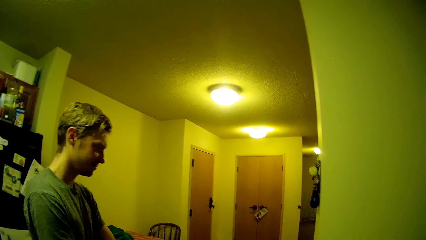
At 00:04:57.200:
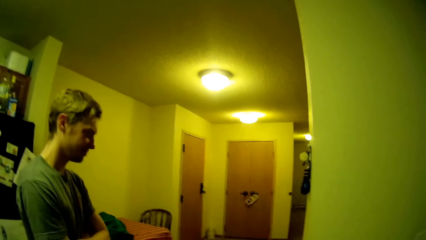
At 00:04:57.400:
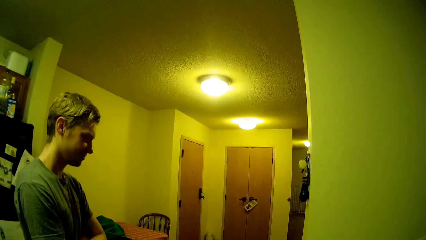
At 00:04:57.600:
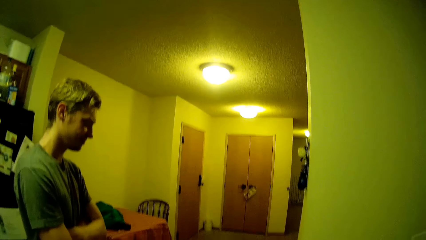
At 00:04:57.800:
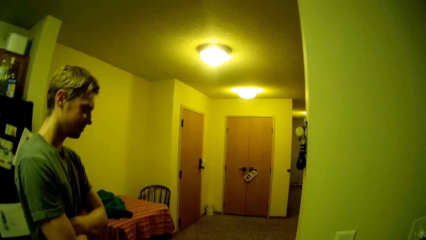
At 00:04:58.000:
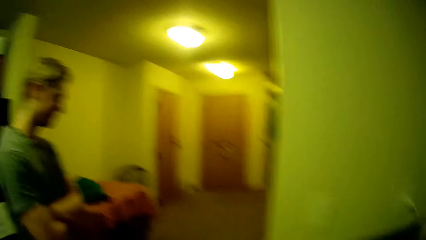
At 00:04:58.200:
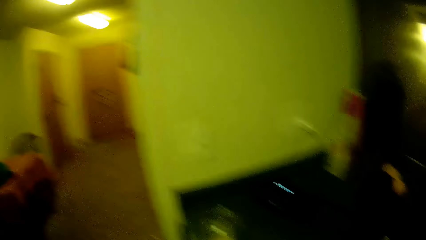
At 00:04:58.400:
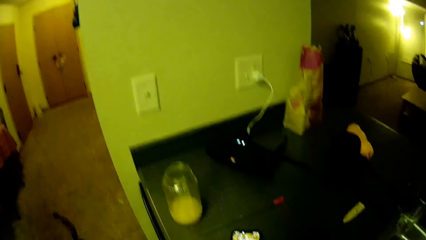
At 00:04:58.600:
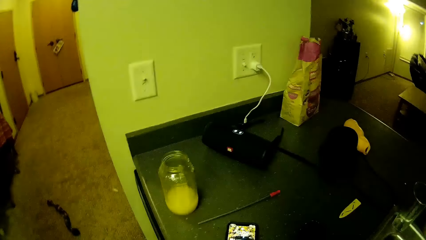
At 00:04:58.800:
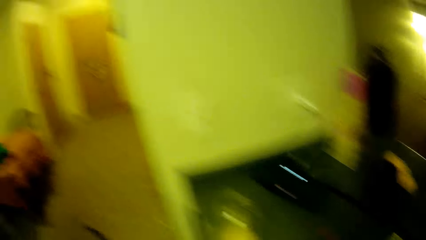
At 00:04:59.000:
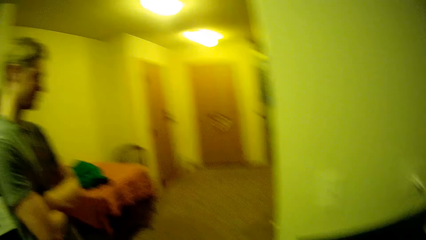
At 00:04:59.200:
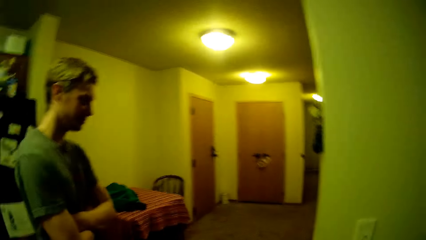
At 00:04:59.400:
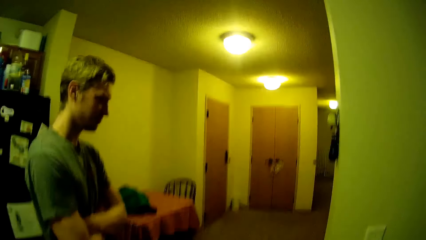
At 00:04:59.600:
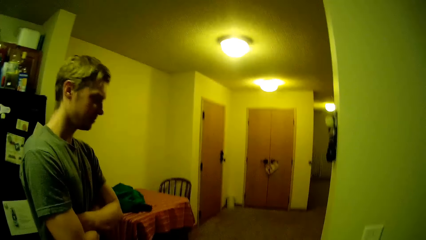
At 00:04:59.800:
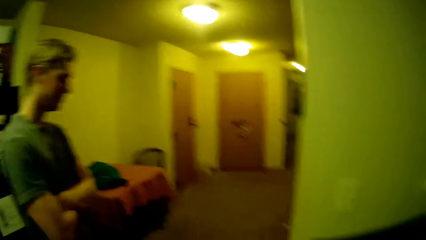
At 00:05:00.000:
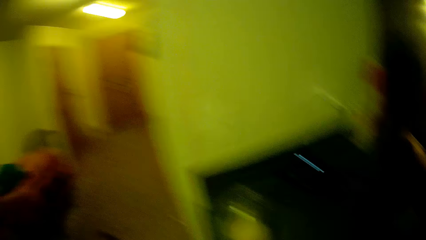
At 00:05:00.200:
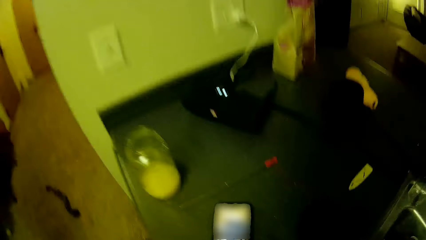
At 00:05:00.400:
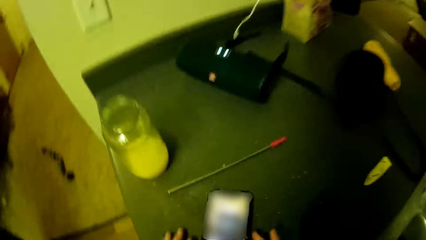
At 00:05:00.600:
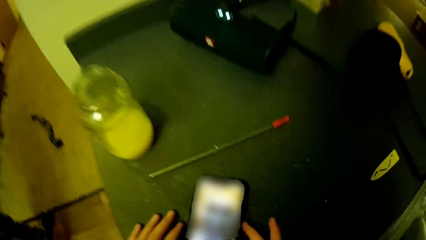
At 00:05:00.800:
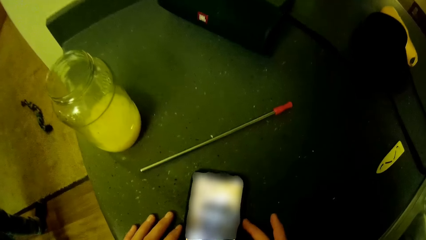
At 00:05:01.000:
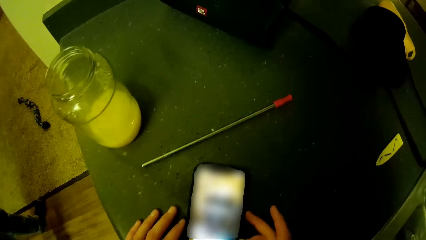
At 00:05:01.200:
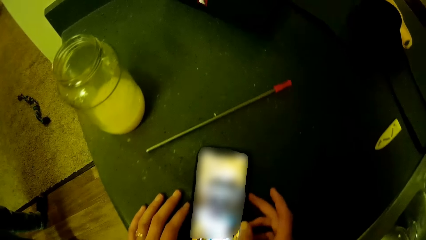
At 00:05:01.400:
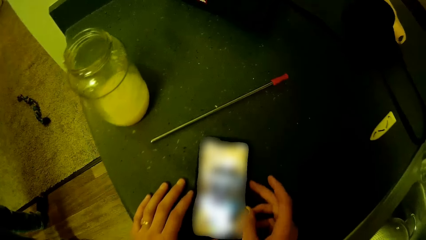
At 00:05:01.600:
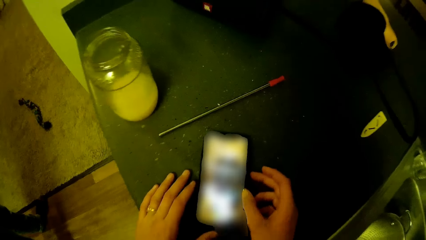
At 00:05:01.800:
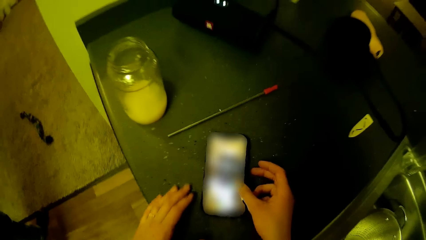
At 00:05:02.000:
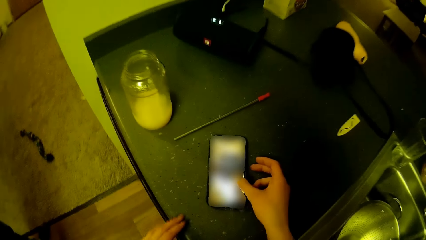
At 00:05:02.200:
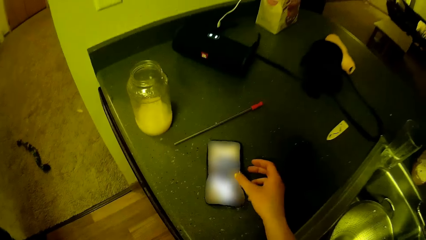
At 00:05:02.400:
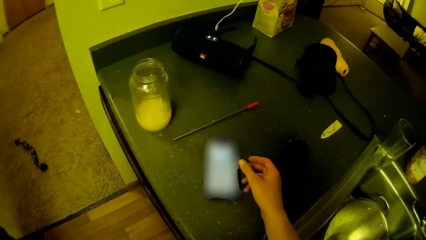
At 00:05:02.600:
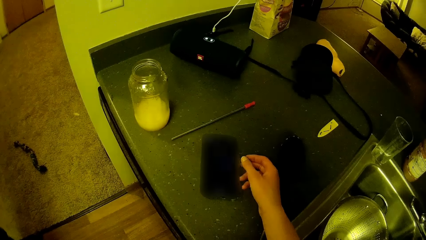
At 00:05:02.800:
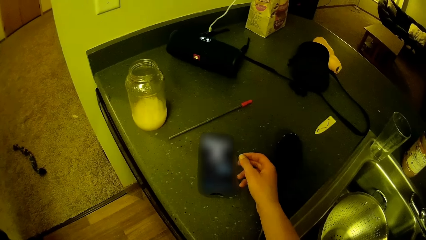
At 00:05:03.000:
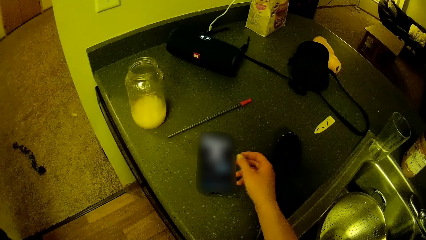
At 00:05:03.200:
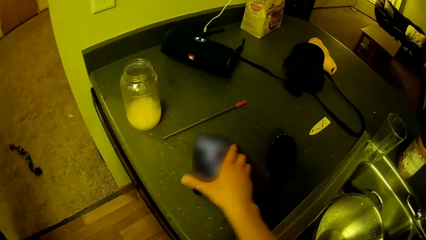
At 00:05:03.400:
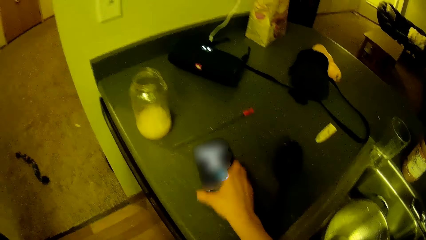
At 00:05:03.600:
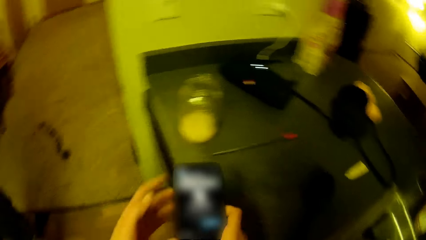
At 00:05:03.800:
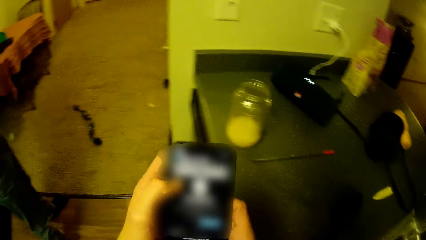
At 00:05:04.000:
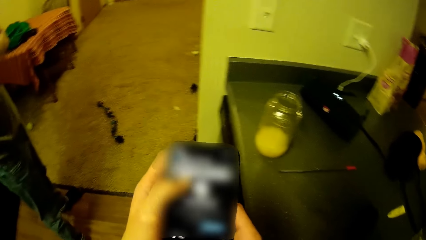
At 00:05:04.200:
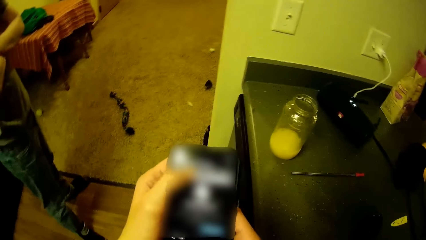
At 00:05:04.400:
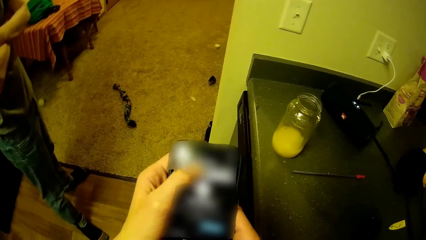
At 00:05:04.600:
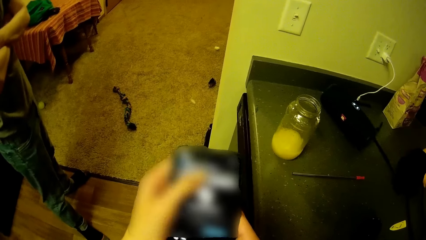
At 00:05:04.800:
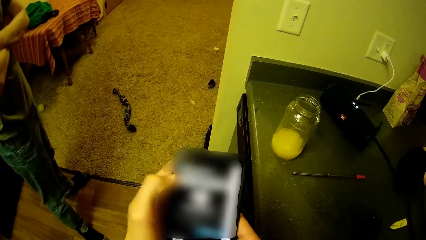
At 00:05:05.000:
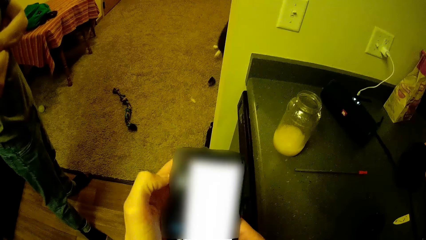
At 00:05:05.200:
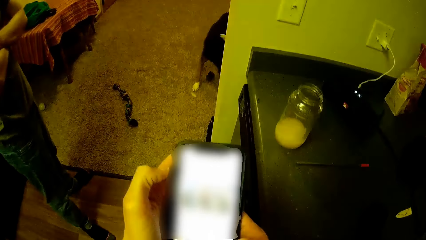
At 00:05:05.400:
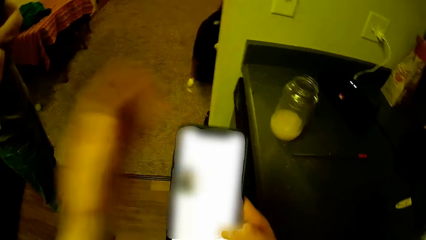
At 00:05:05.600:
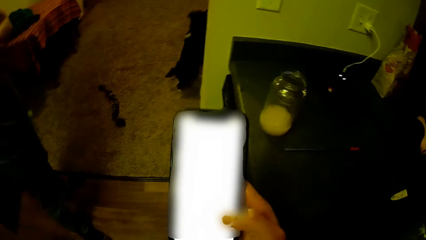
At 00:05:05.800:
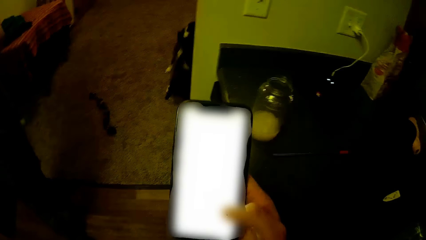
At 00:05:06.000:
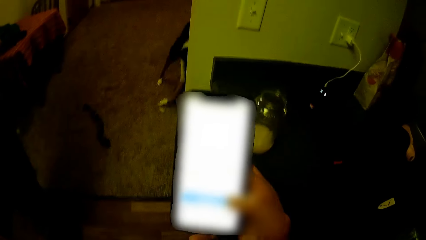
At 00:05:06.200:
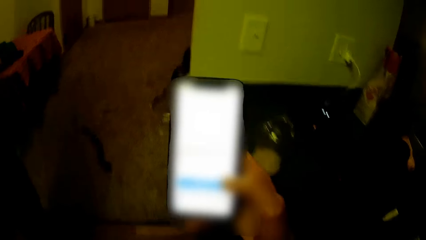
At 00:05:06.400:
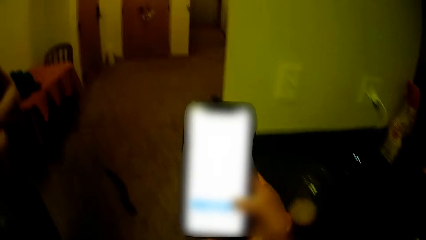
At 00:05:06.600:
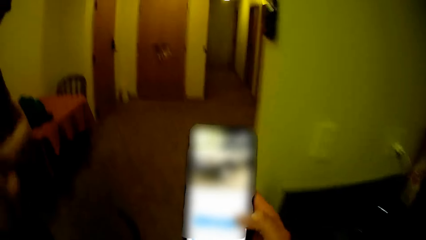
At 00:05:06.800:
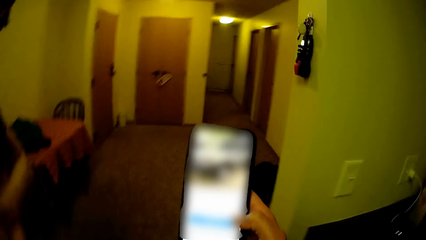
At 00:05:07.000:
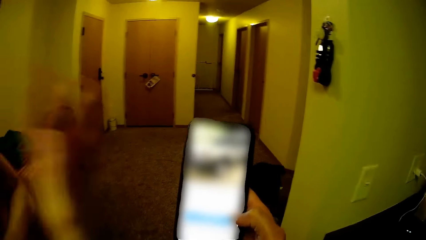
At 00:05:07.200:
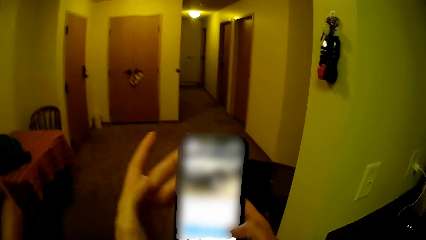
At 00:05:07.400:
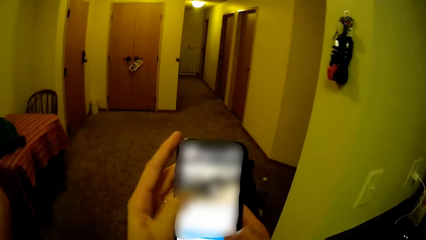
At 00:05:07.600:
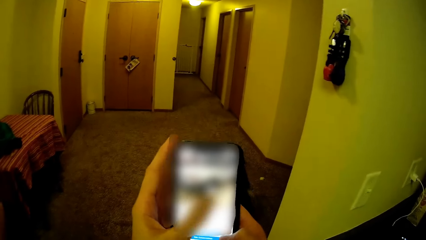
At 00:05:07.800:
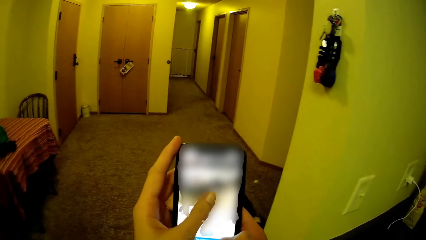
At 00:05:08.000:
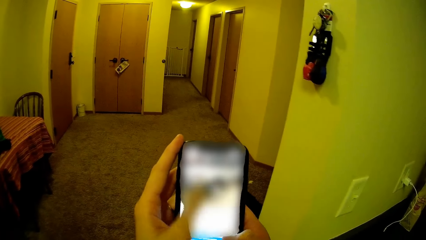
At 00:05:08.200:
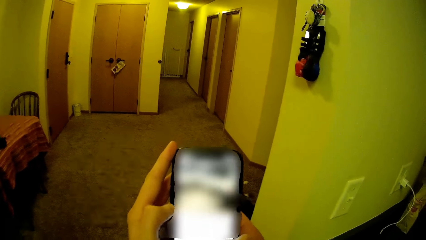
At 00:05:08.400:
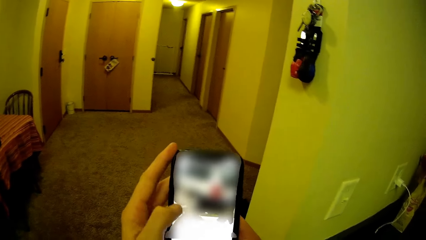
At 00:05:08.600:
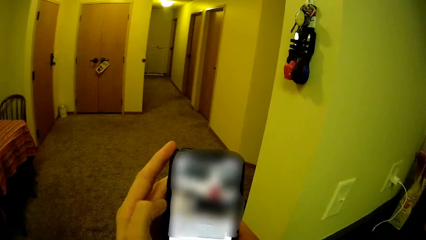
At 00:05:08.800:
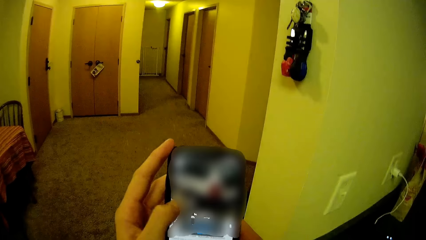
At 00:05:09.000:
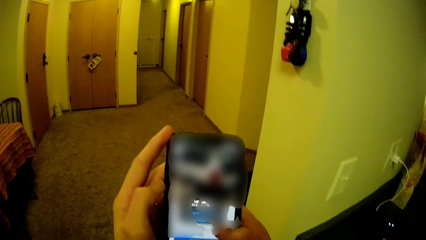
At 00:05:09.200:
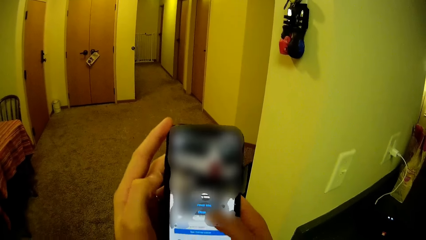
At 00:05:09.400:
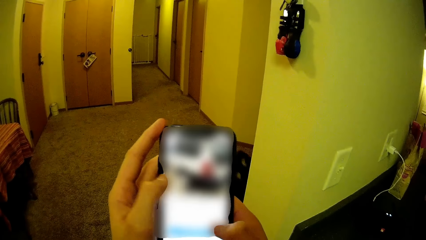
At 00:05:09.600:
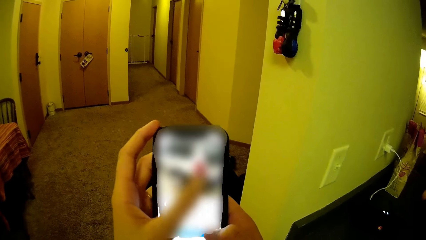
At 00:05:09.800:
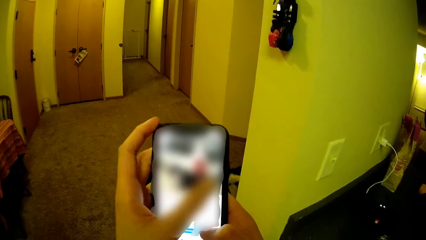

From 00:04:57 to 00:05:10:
The camera wearer stares on the man. She goes through her phone on the slab. She lifts the phone from the slab with her right hand. She goes through the phone.

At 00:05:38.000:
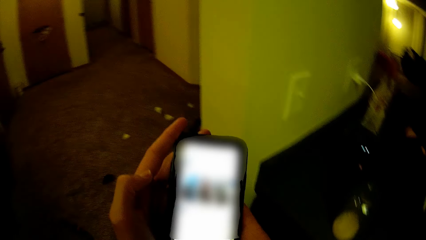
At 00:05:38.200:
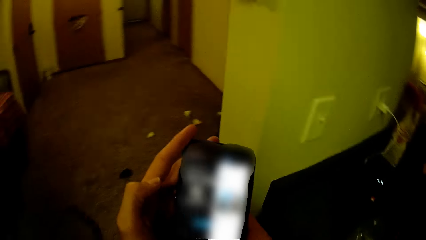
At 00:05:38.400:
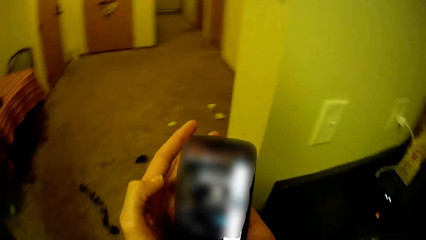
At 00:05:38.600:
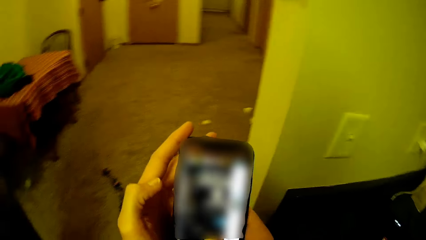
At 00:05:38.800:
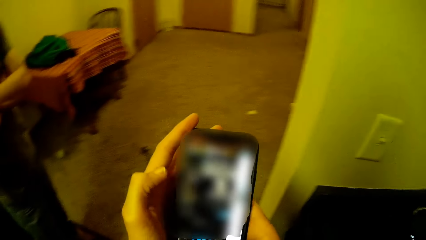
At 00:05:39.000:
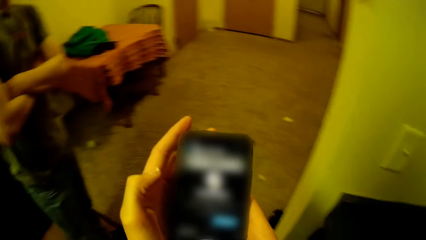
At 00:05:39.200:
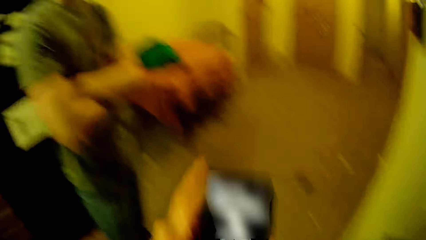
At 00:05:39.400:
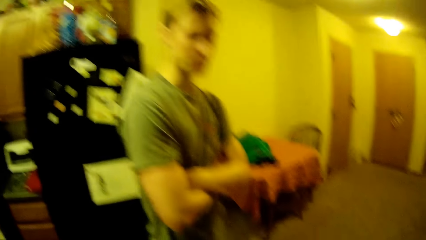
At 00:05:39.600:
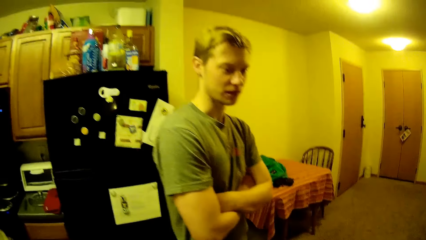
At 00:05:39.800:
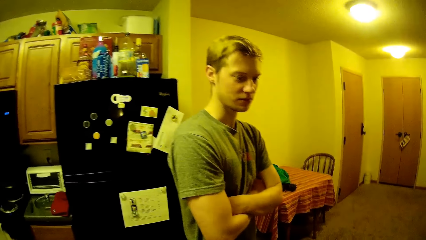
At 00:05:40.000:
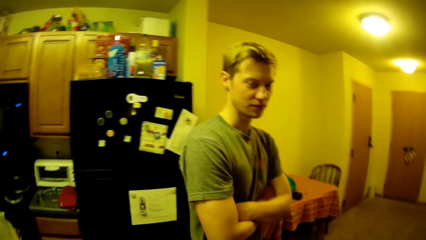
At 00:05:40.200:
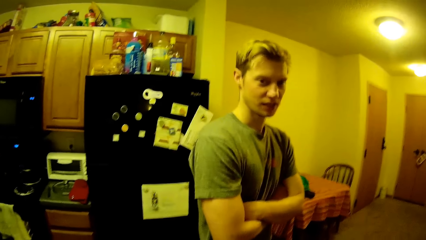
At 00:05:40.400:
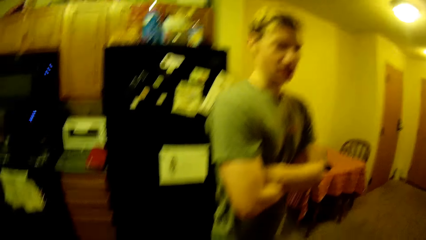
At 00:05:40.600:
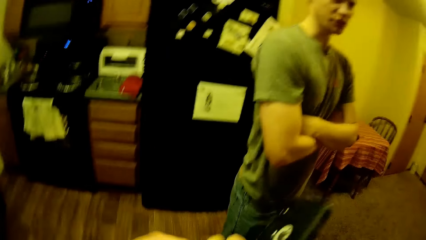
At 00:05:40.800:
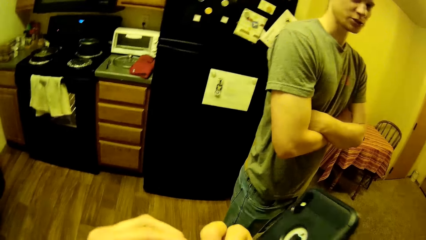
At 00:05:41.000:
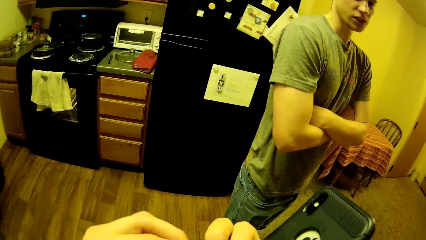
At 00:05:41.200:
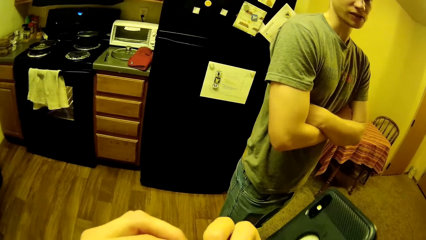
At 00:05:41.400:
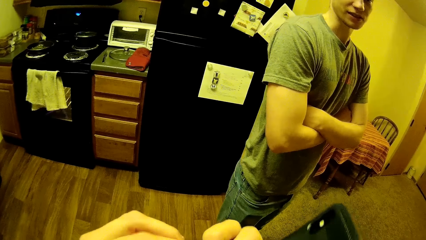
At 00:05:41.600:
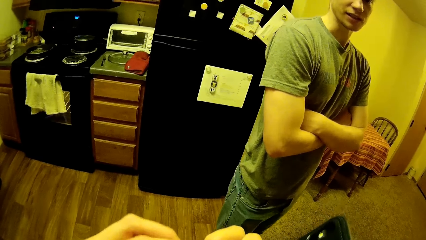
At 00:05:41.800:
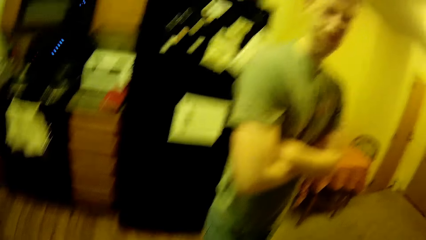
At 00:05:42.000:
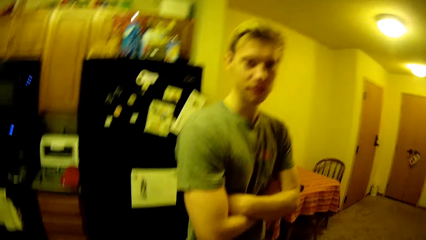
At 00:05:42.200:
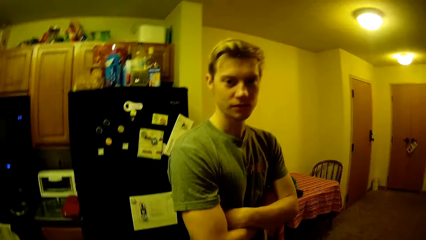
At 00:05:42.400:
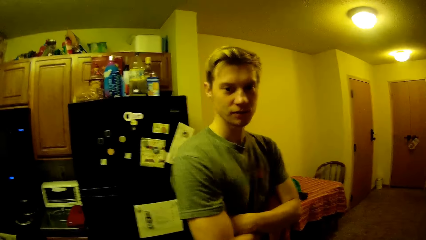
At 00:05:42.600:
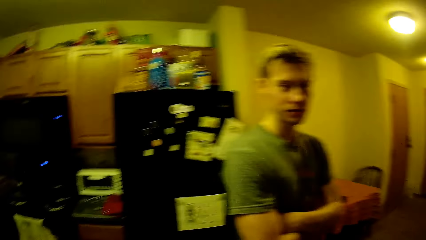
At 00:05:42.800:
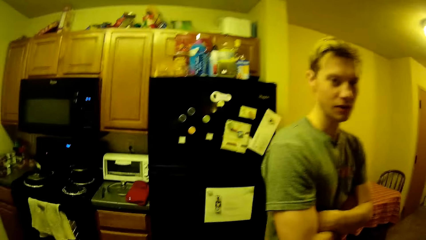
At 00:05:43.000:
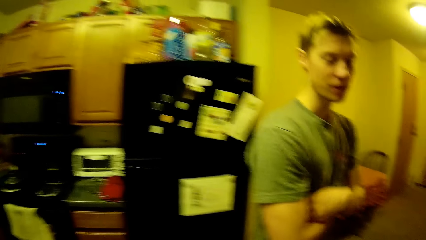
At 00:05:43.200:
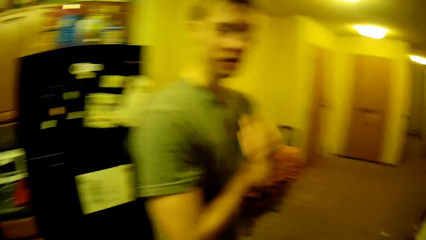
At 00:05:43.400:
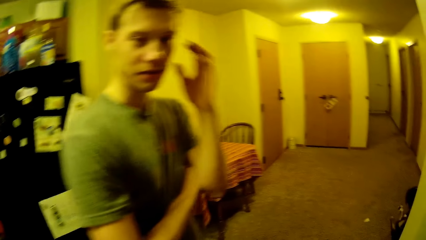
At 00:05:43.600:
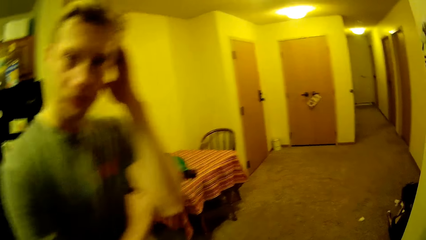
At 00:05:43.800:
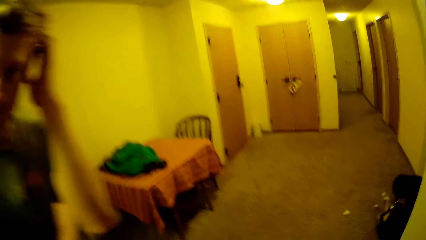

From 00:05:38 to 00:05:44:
The camera wearer stares at a man. They discuss with the man in the kitchen. They stare at the phone.
